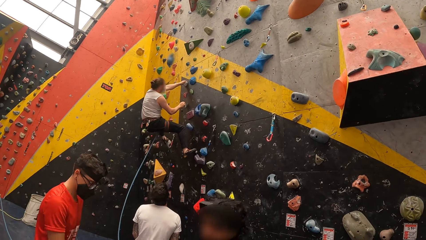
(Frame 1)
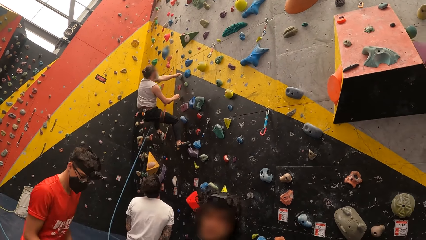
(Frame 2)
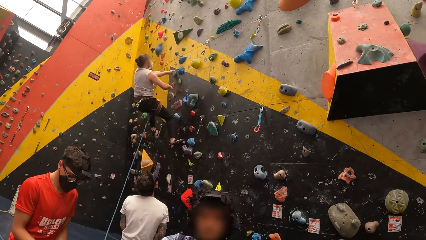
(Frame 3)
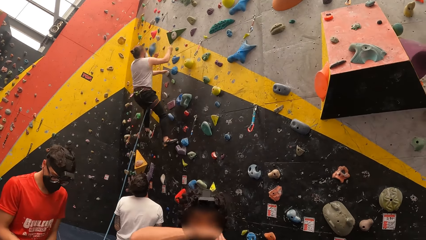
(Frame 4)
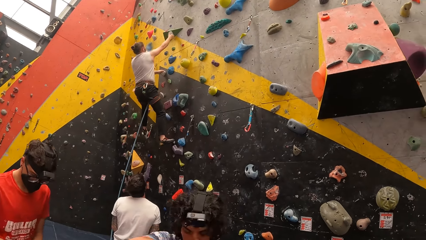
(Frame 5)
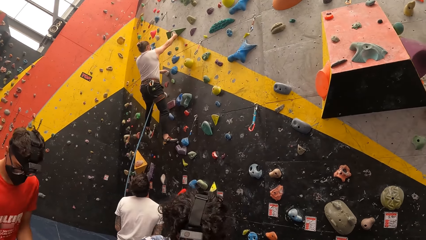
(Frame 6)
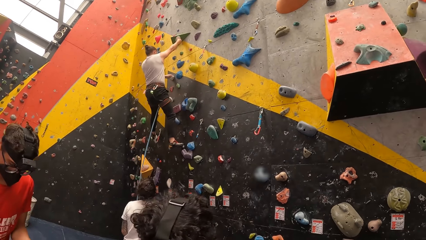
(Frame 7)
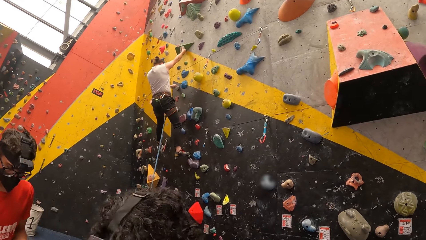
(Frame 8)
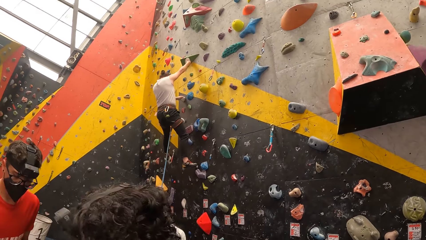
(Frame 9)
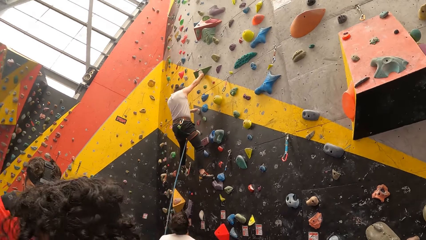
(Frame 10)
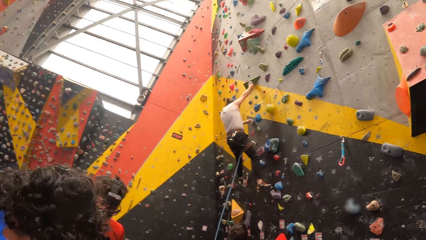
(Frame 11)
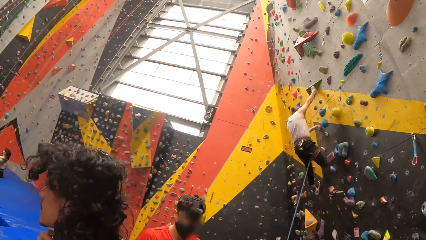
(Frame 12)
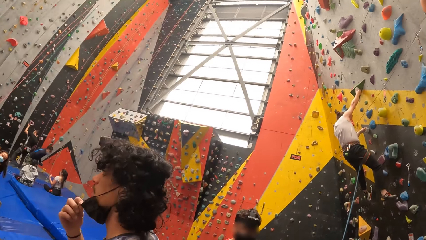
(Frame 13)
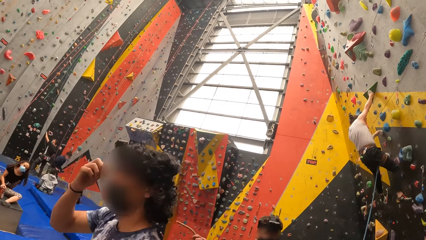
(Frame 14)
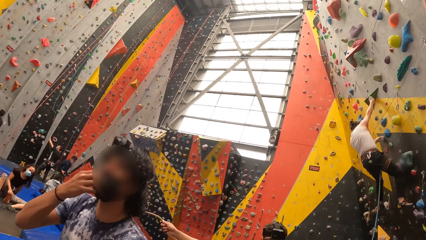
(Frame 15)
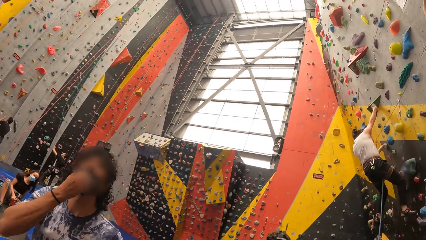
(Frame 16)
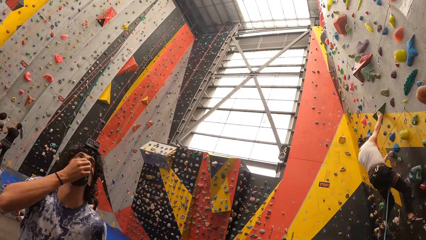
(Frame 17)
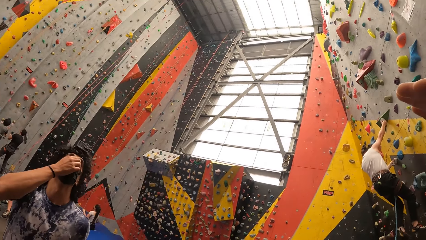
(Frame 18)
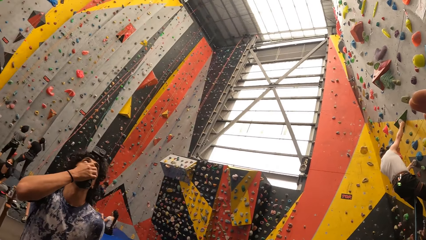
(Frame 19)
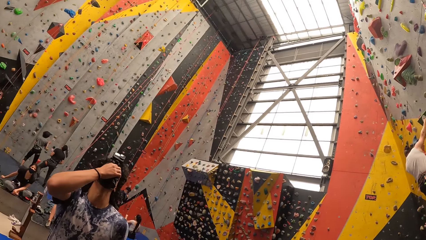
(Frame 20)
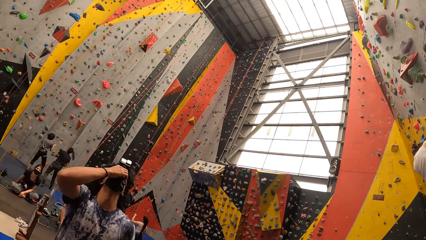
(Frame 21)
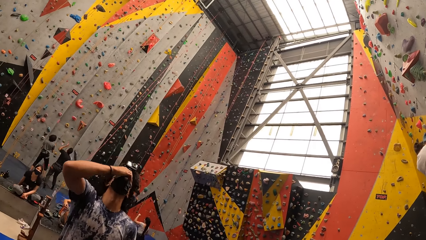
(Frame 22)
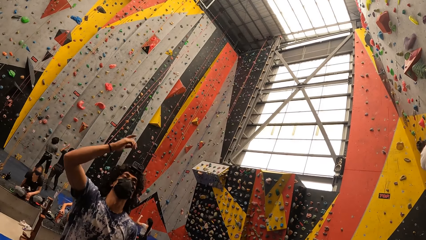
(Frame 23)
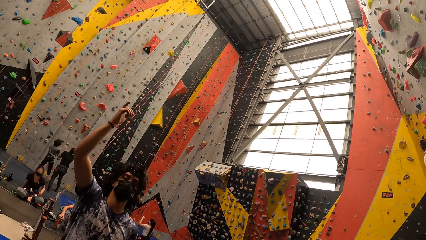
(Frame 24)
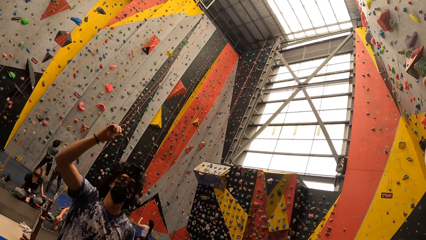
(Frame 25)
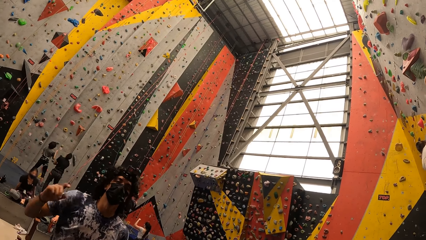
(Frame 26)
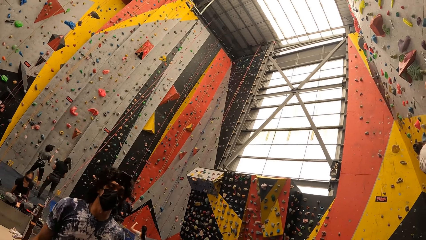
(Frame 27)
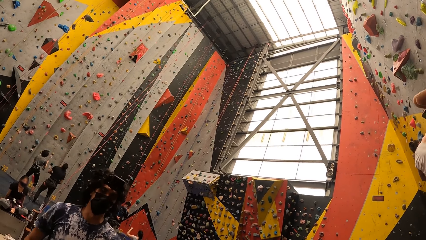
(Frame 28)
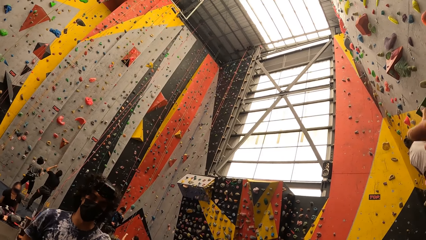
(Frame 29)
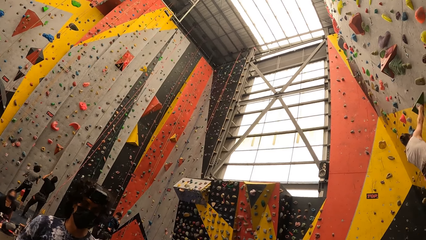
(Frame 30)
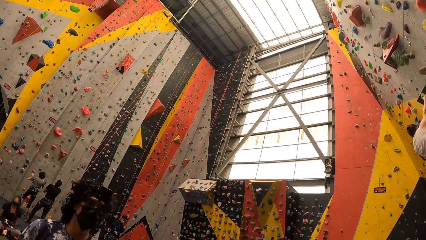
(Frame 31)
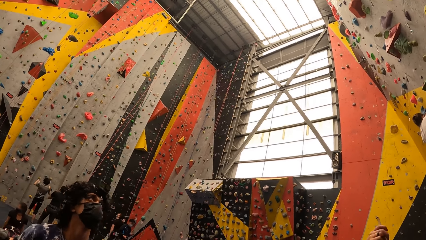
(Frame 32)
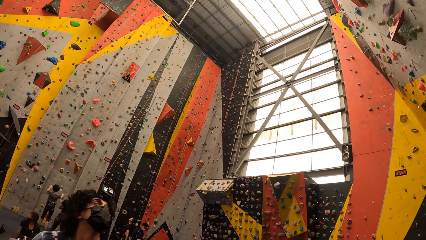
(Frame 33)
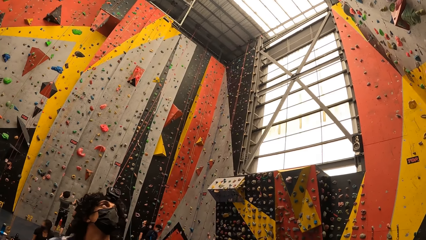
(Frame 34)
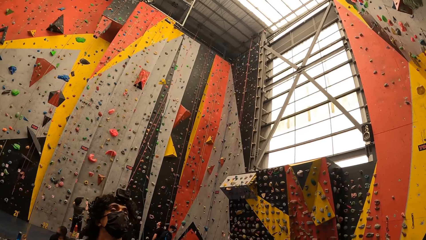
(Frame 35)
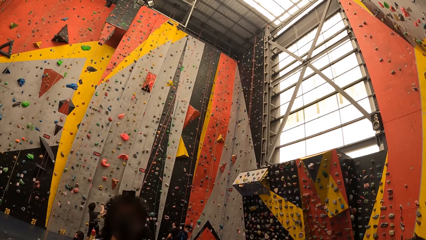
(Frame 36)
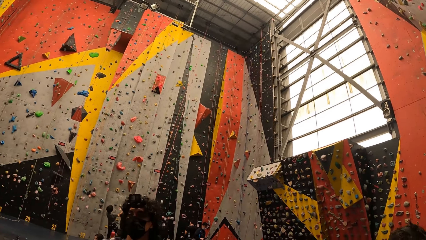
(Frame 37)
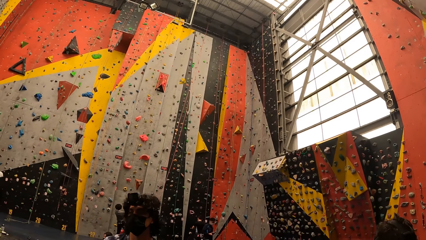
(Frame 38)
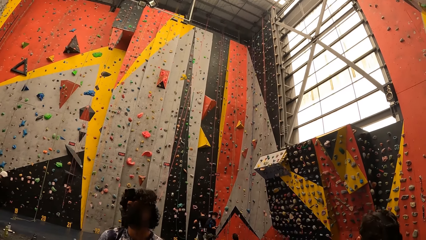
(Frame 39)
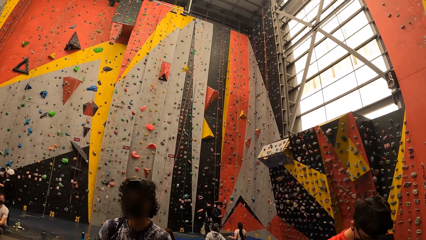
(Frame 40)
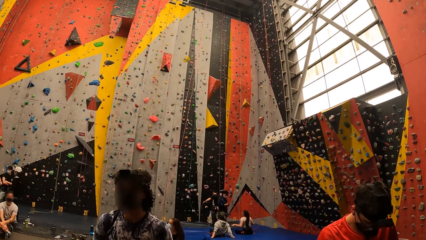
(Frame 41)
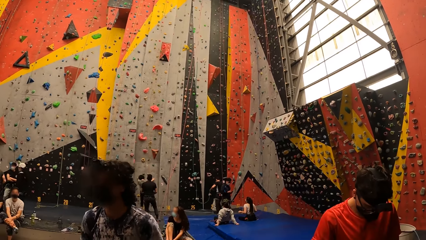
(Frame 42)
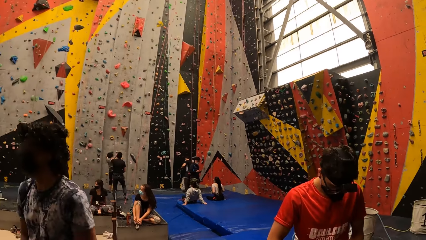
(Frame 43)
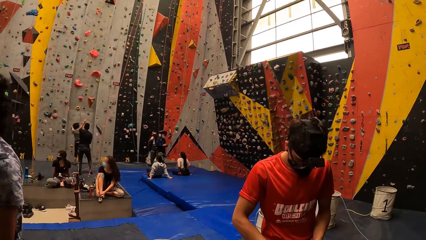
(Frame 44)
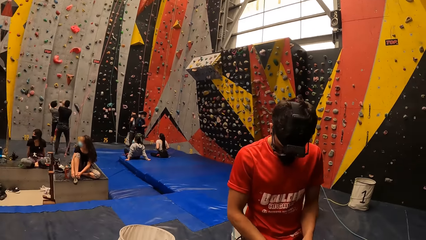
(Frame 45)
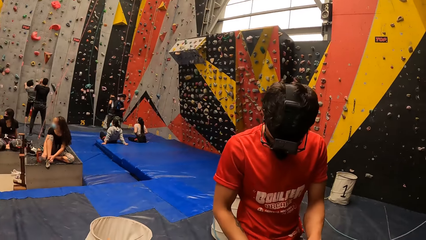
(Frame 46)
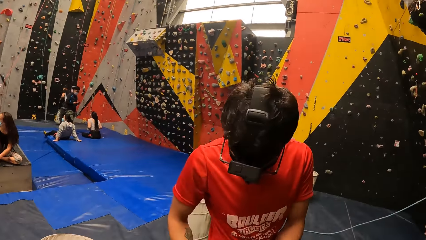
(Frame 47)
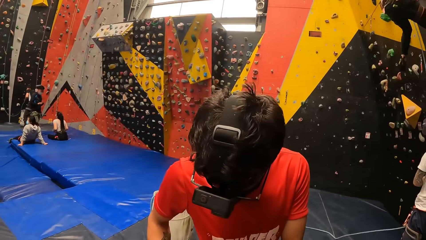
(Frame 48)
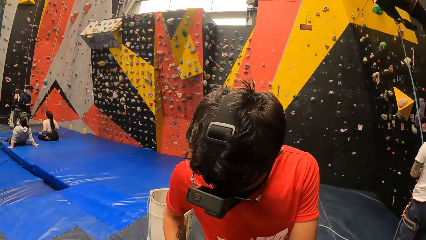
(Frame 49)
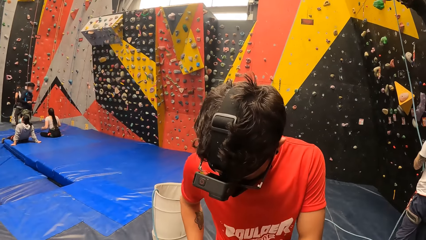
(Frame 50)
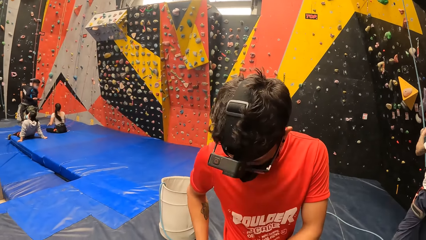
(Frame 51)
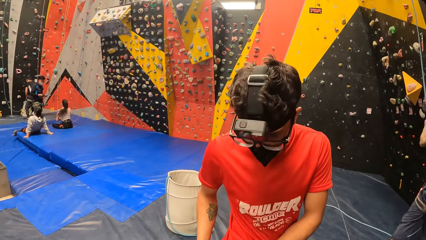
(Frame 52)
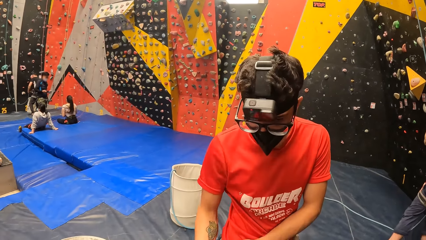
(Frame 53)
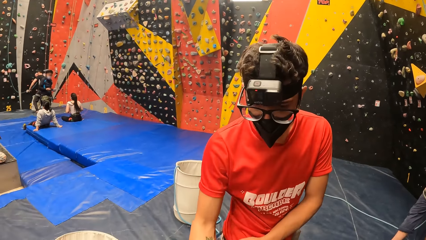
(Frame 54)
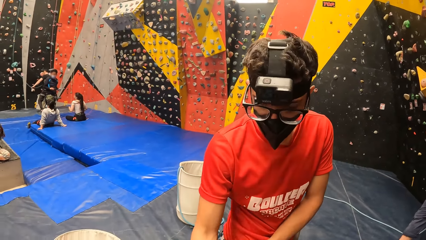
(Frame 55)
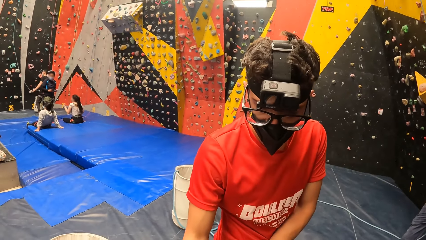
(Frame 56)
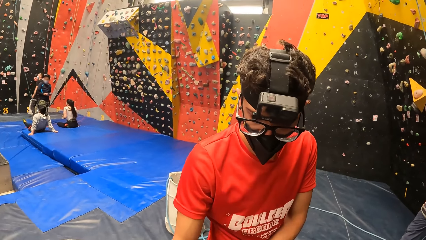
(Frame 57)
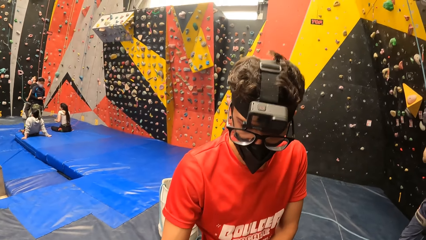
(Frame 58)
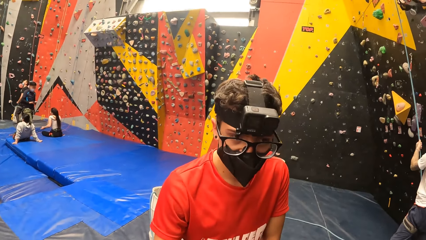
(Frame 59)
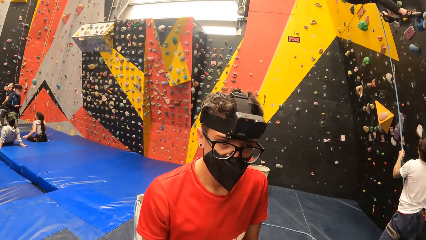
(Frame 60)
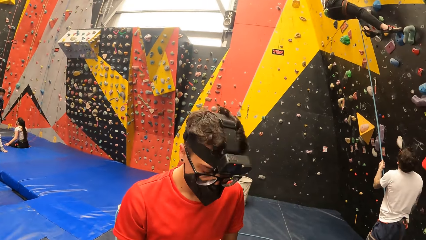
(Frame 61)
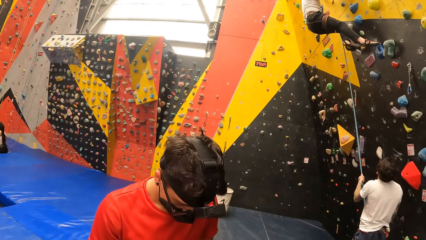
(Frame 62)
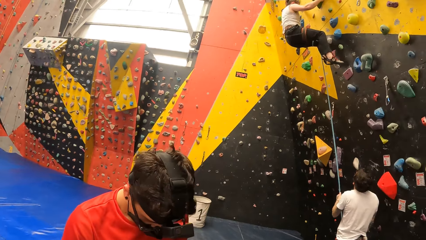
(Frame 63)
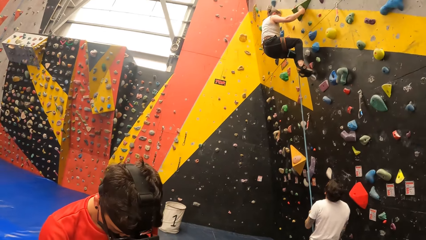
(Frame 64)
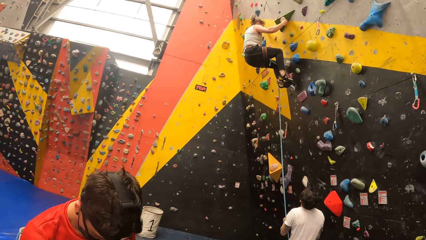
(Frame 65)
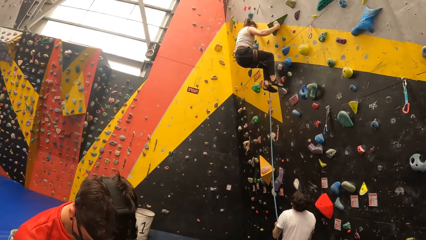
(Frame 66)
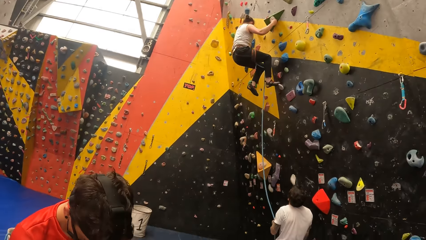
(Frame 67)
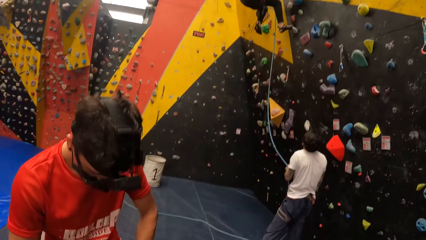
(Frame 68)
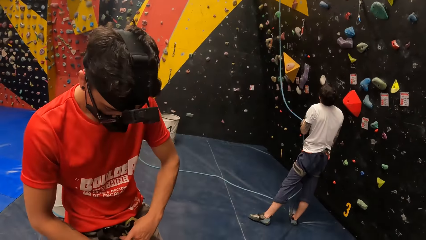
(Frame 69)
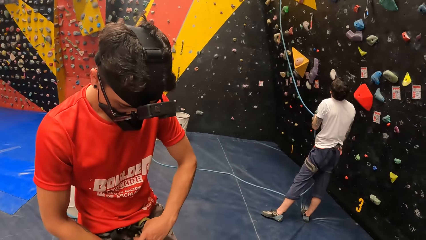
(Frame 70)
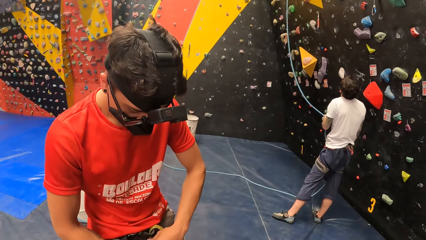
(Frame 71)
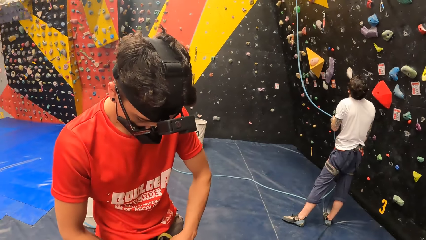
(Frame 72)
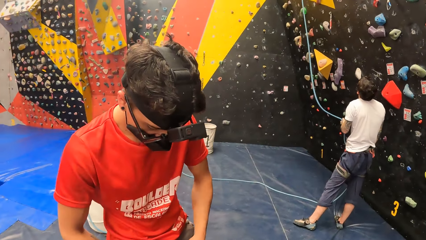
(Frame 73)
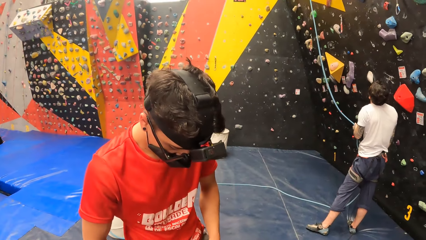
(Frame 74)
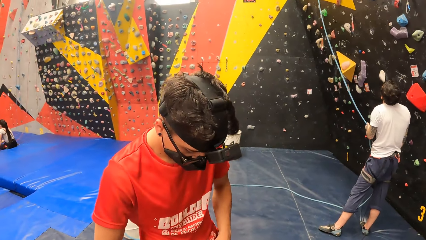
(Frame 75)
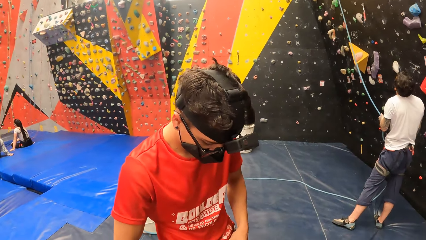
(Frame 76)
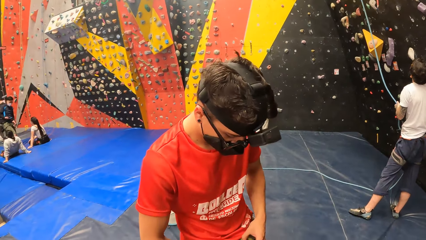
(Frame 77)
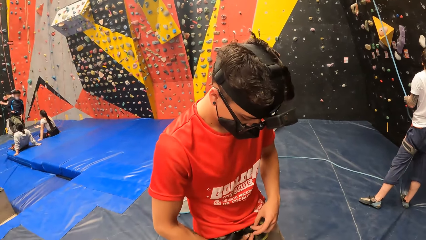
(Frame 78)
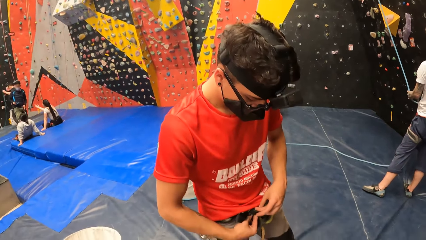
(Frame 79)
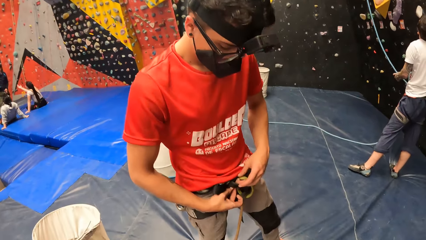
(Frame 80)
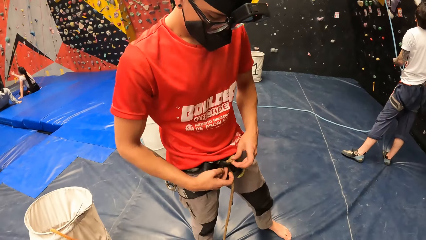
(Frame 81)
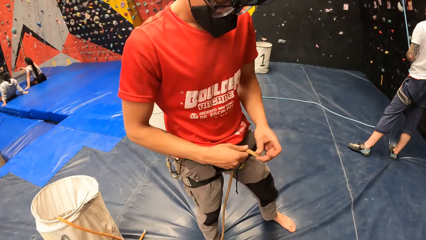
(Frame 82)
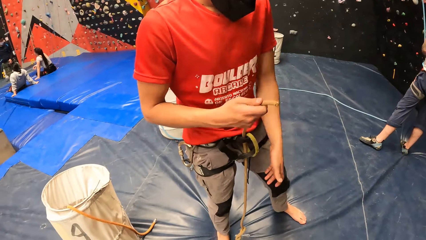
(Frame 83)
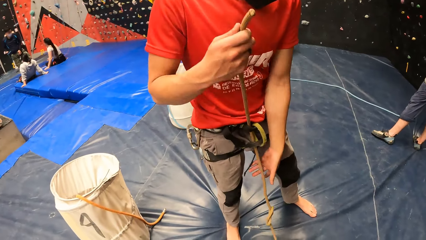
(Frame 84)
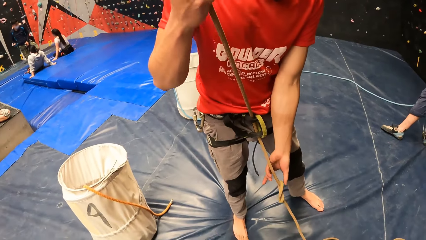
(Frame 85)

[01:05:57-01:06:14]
The camera wearer interacts with a person.
